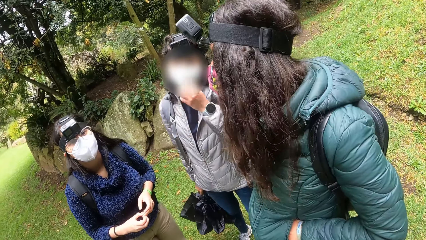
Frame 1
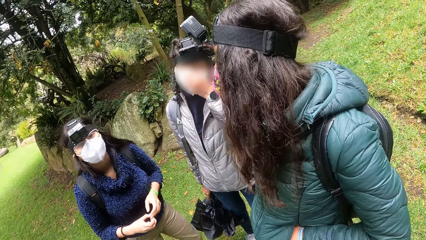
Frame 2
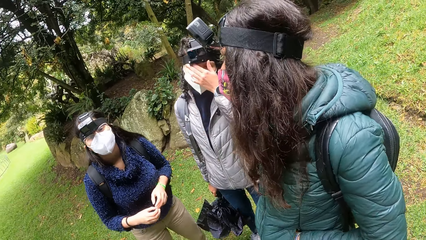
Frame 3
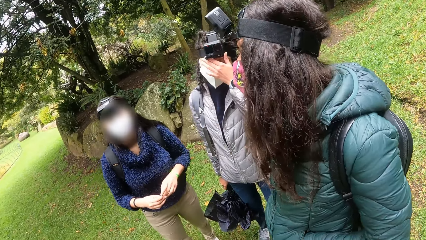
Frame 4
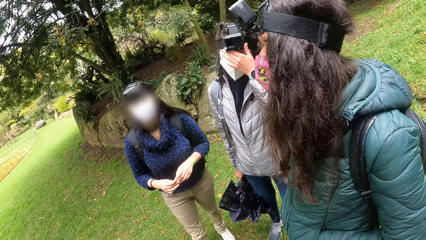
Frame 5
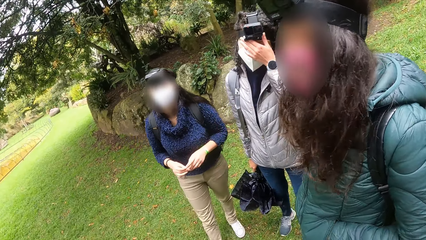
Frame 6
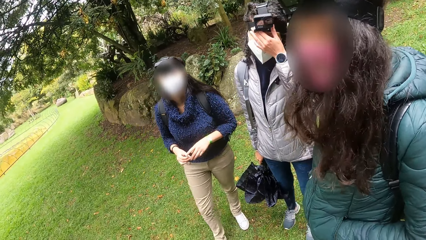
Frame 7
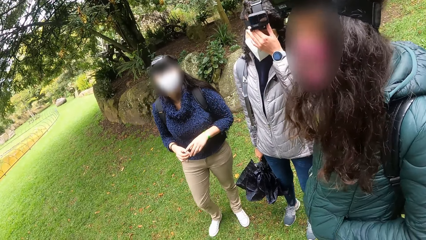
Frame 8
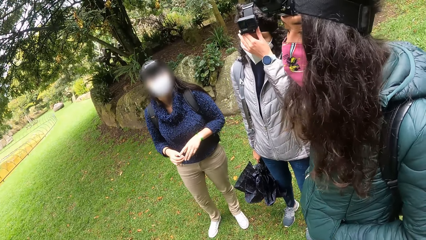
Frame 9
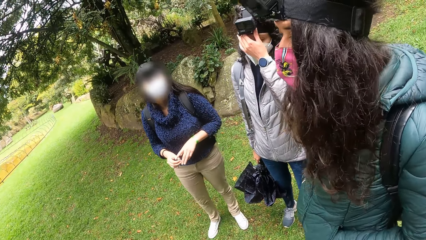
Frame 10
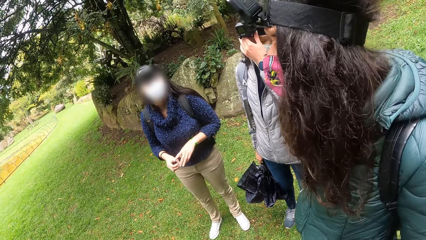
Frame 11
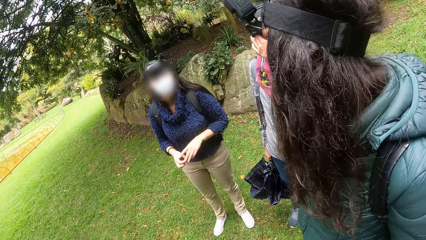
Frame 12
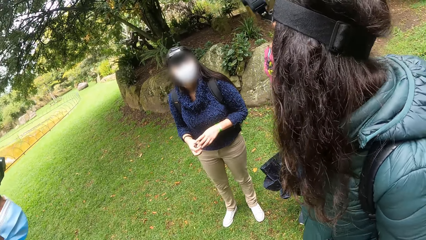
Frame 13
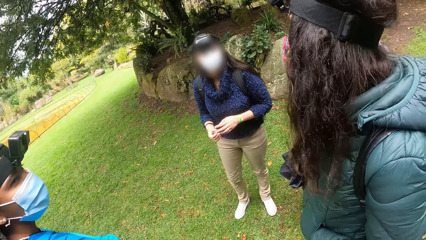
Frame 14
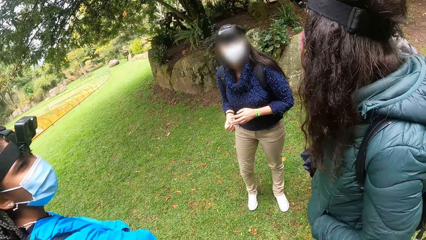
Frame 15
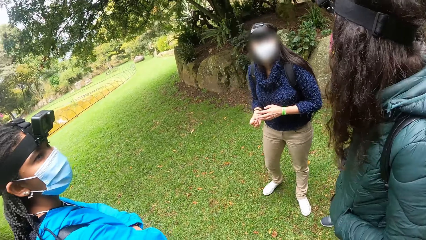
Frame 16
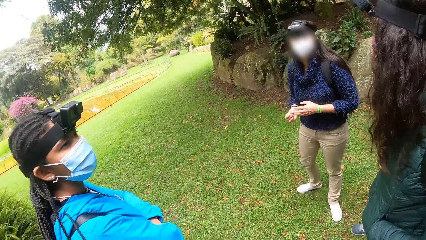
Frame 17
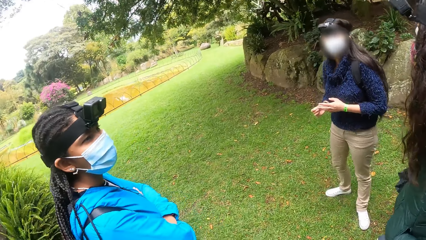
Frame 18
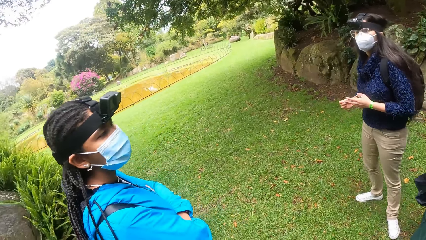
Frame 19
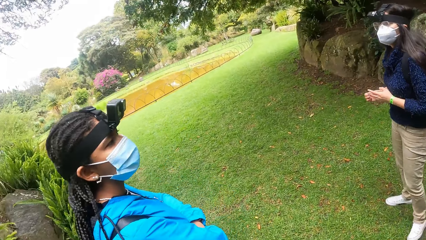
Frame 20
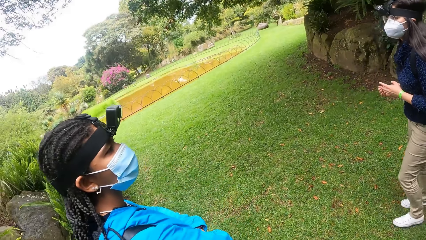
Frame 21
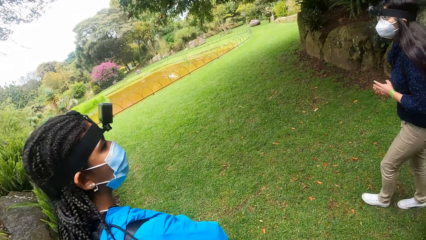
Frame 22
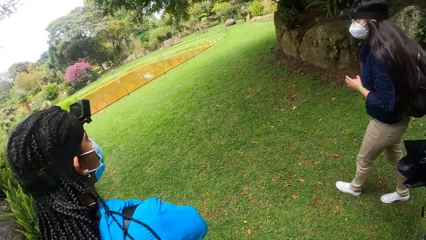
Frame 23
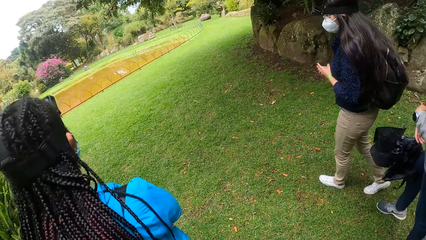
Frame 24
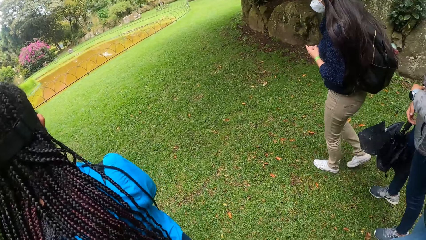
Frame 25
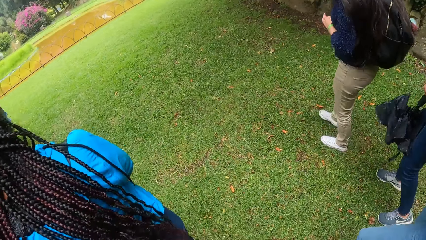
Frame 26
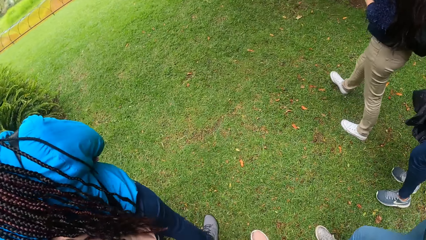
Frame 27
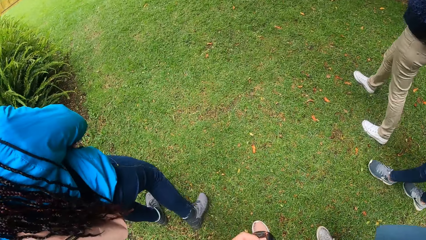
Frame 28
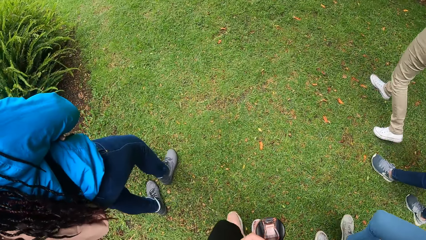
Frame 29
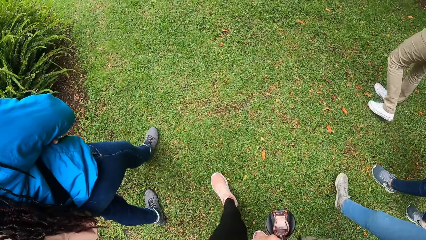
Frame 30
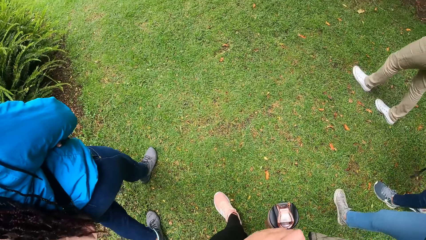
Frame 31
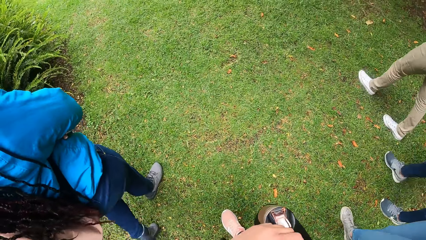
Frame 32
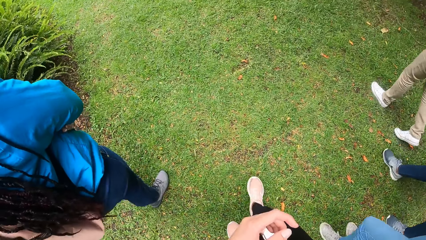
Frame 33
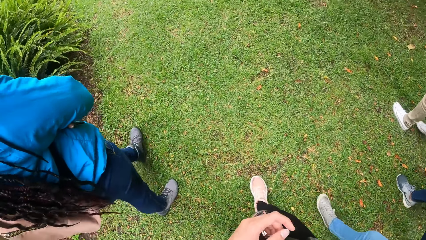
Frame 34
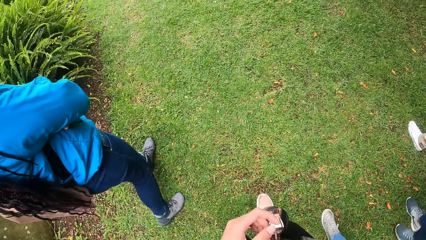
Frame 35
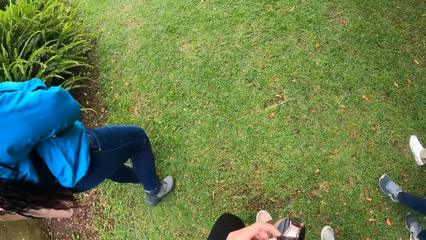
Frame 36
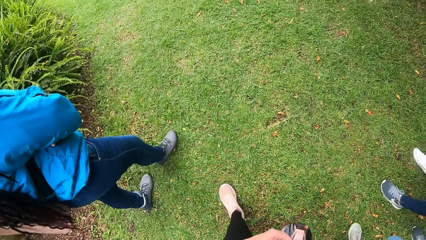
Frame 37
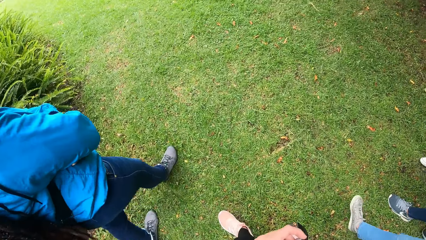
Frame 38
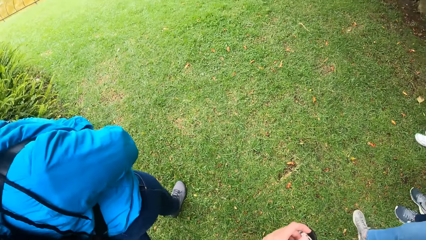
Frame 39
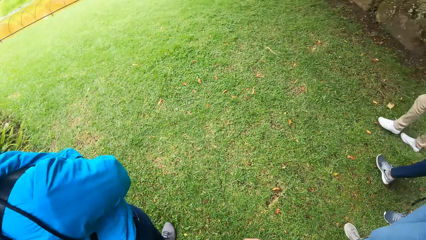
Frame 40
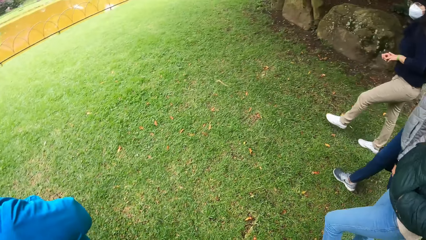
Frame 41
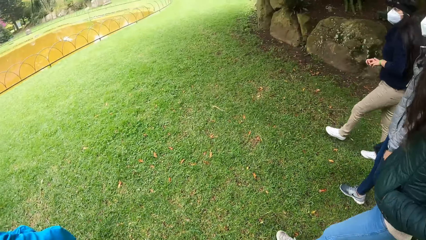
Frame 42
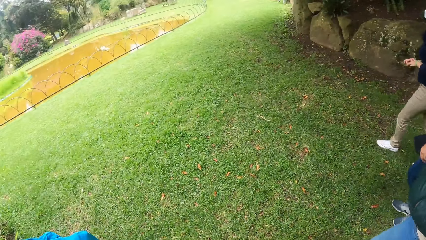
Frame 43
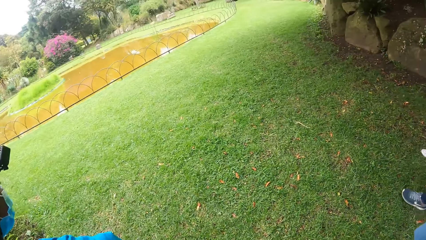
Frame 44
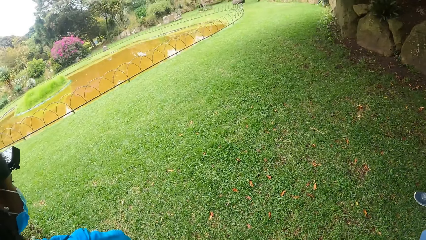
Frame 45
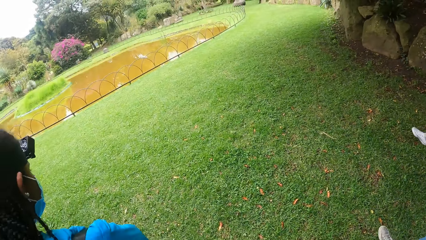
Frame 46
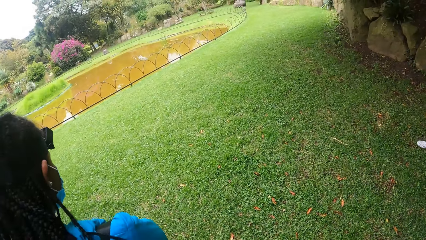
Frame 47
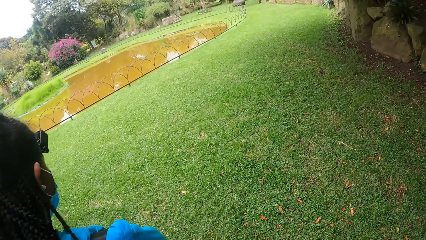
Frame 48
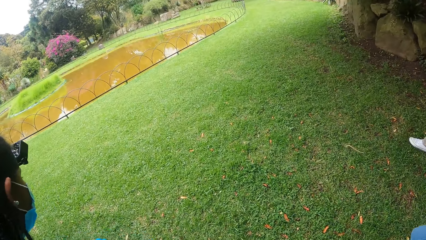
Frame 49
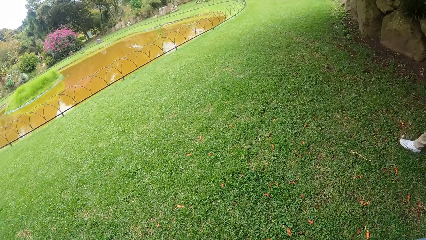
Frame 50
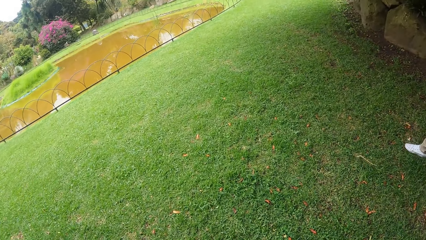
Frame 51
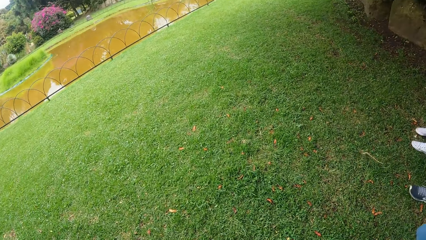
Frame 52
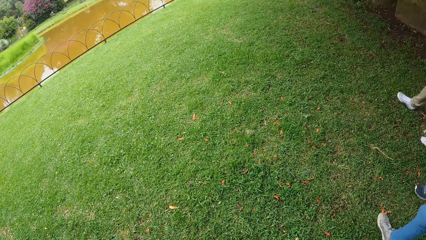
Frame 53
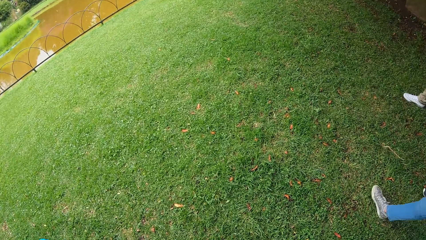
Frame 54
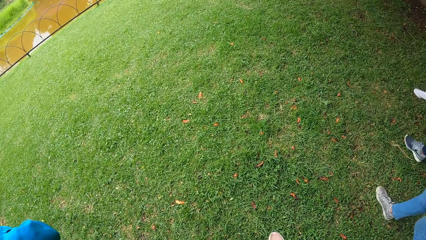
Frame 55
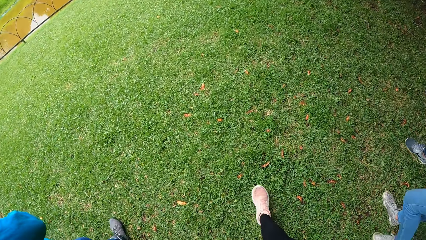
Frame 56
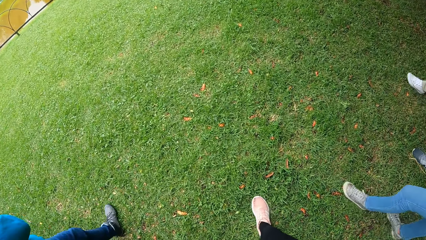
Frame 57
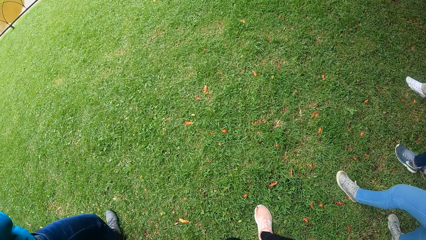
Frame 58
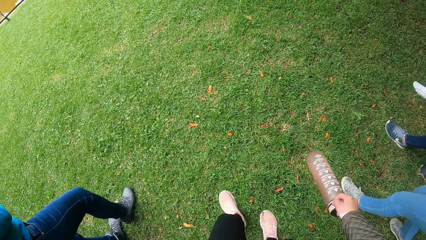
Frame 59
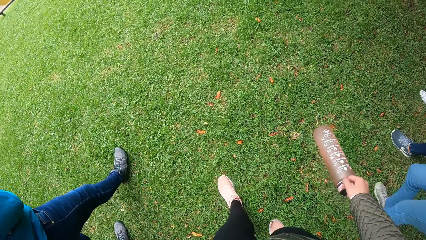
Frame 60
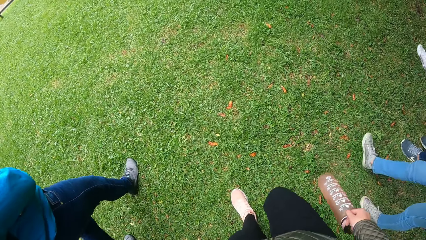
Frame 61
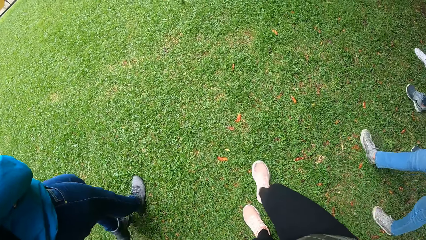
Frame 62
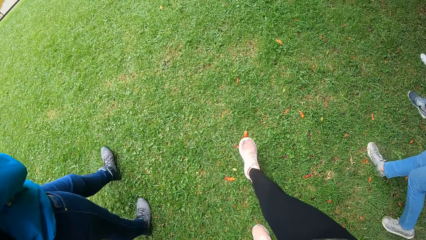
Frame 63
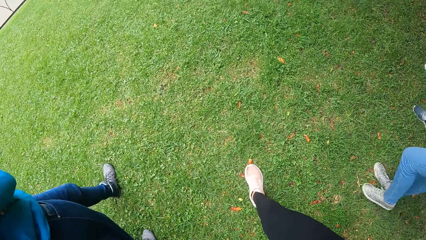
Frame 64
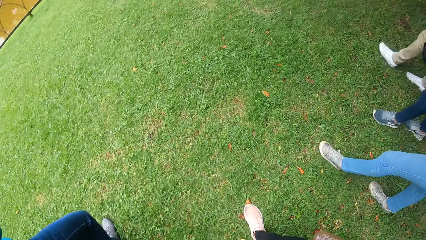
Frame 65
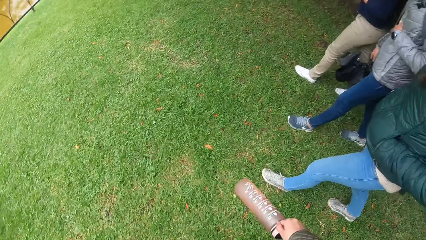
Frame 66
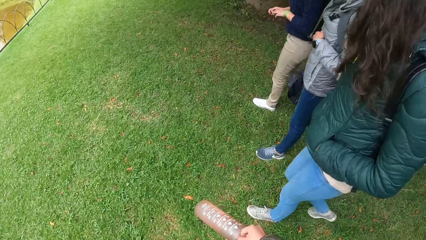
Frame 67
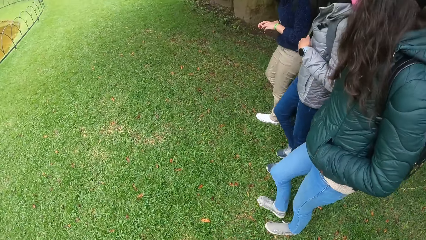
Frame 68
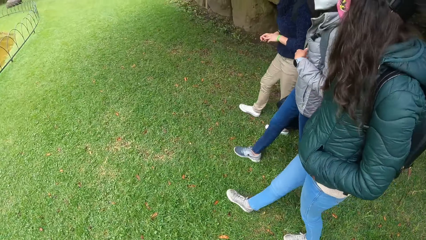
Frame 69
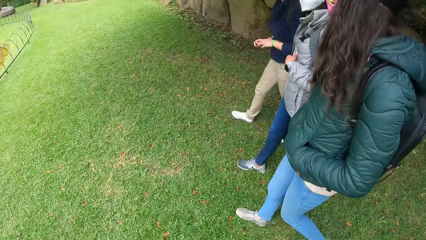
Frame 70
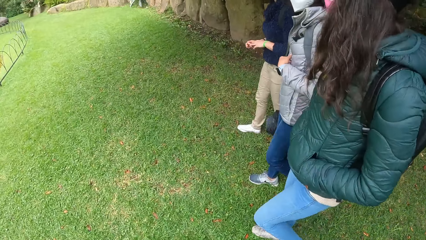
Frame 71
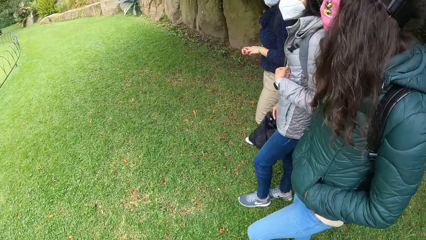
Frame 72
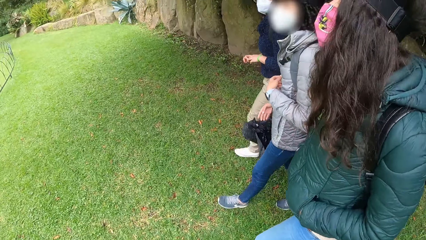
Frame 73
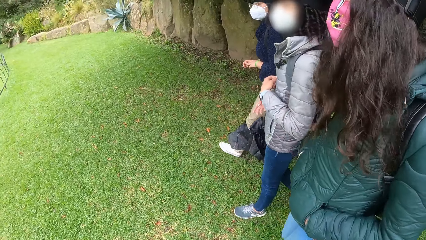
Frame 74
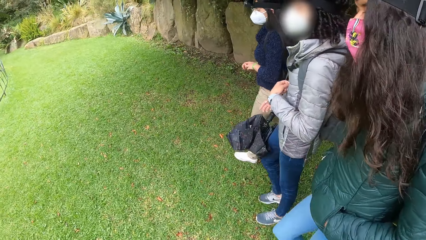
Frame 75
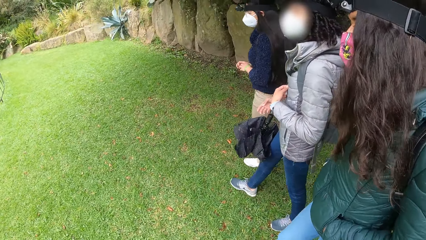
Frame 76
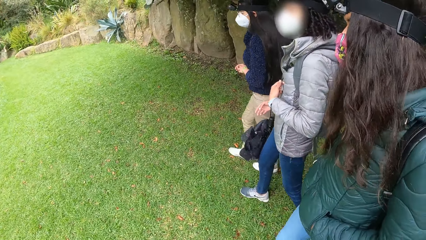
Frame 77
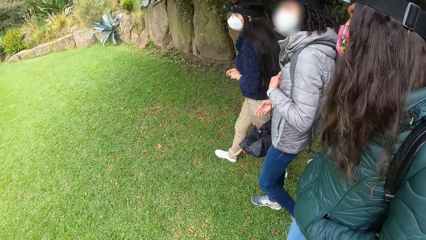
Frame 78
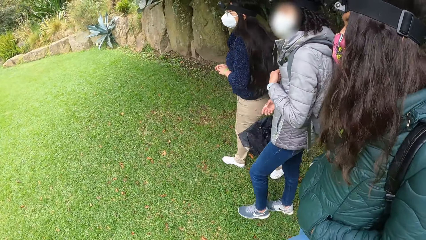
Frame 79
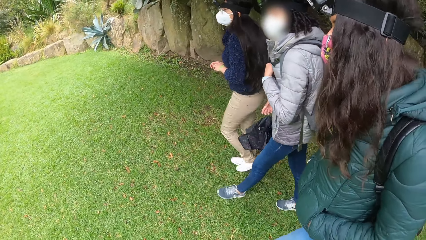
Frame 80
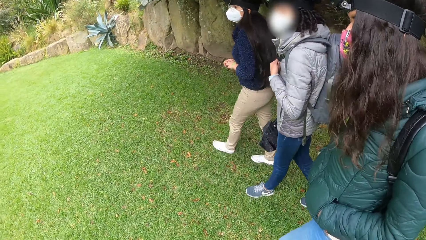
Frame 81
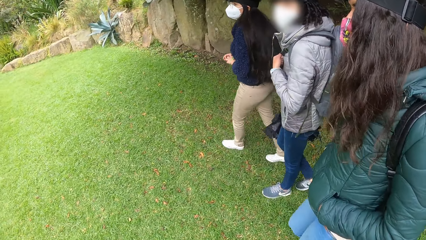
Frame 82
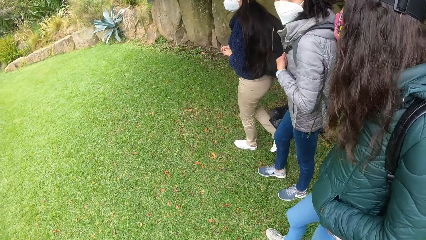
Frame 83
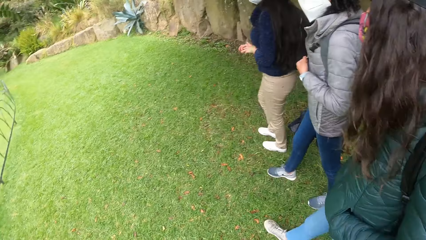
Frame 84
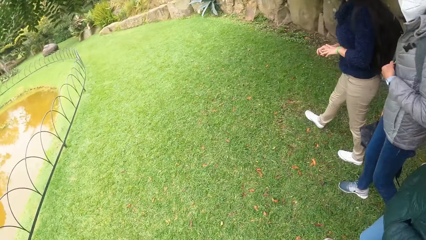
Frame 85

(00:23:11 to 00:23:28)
A woman adjusts her camera with her left hand. Another woman fixes her face. A third woman talks to the other women and the camera wearer. The camera wearer walks in the park with the women, towards the rocks.
